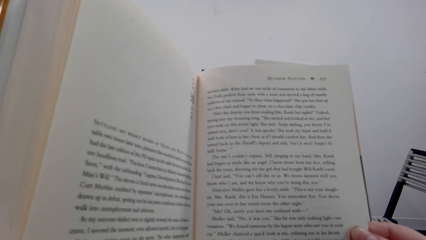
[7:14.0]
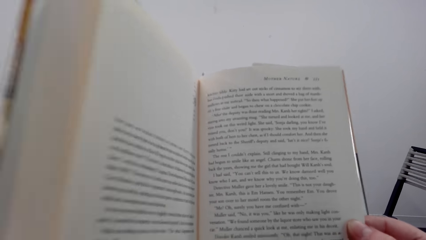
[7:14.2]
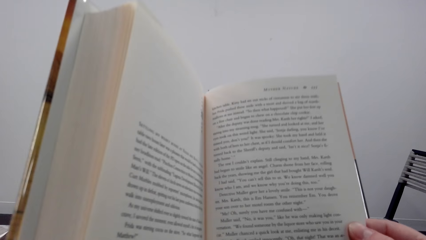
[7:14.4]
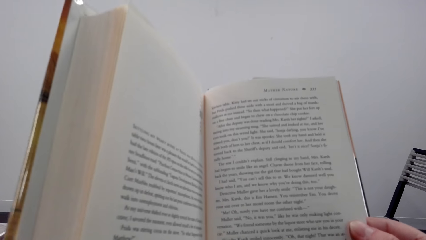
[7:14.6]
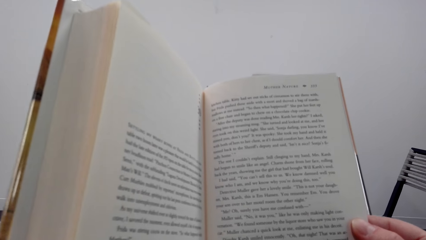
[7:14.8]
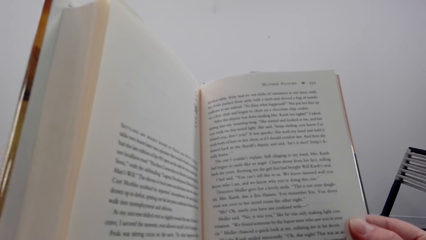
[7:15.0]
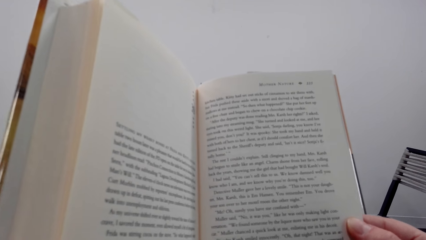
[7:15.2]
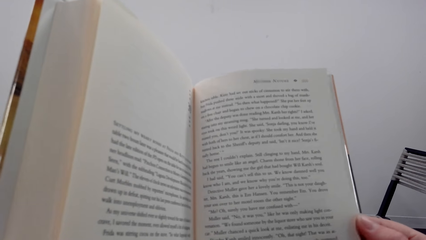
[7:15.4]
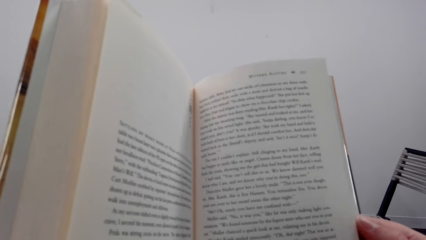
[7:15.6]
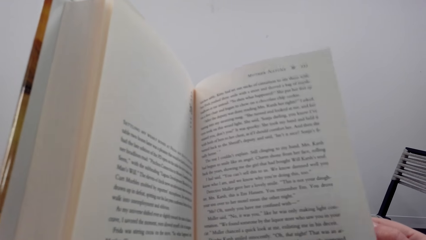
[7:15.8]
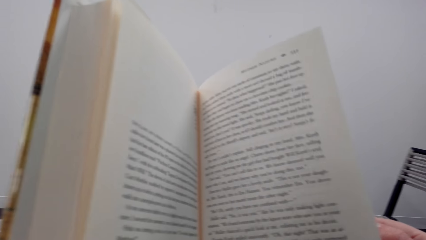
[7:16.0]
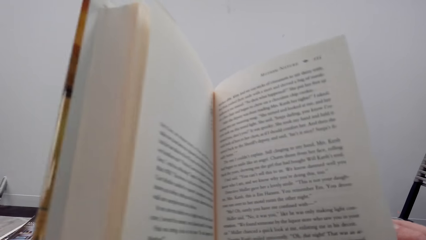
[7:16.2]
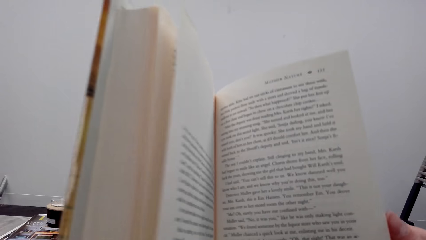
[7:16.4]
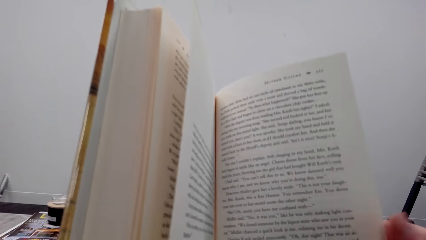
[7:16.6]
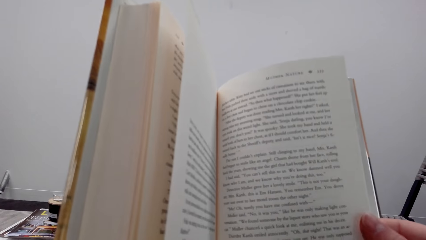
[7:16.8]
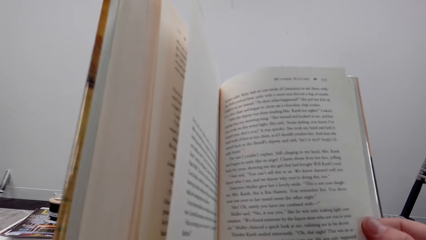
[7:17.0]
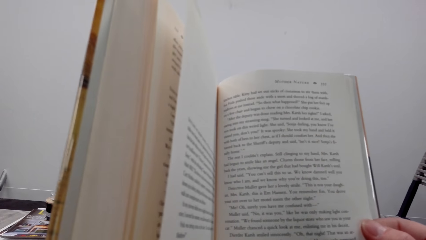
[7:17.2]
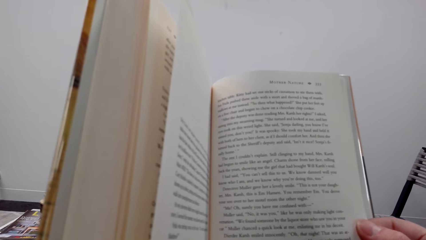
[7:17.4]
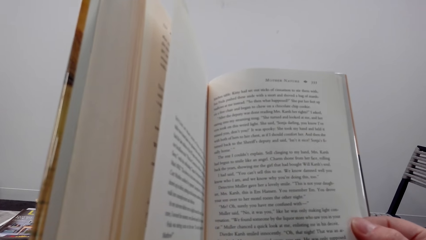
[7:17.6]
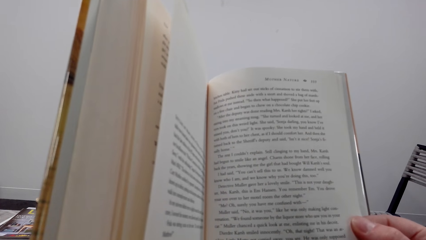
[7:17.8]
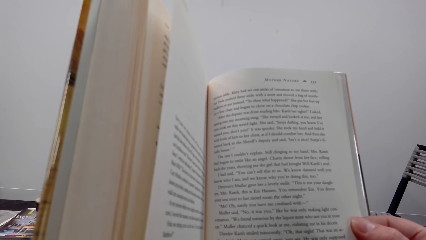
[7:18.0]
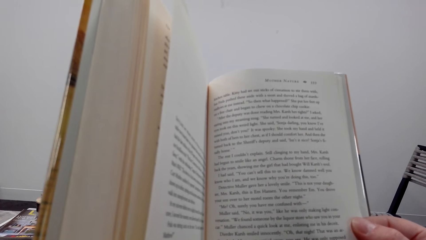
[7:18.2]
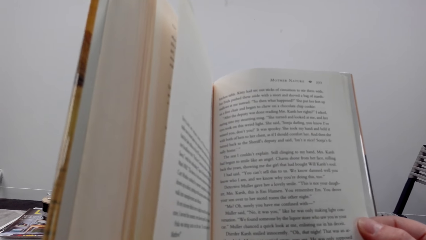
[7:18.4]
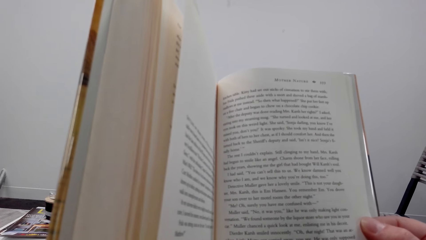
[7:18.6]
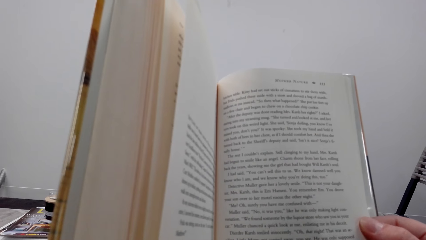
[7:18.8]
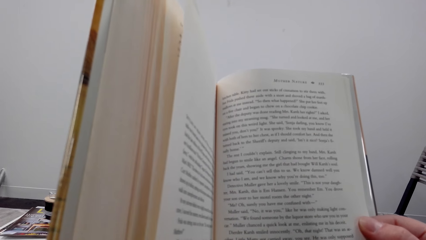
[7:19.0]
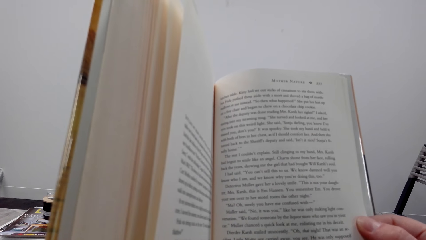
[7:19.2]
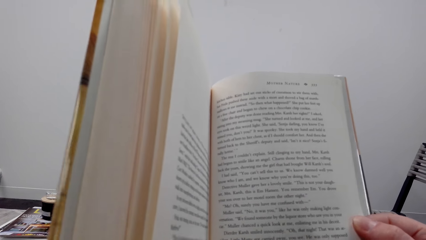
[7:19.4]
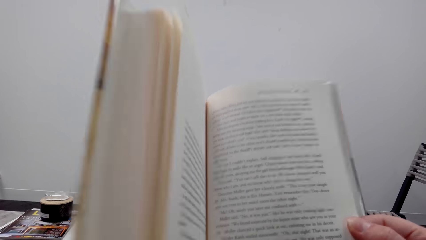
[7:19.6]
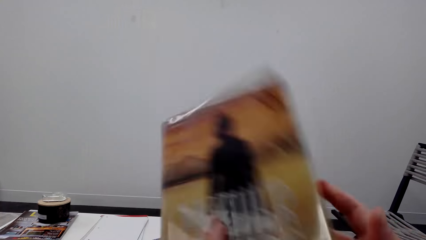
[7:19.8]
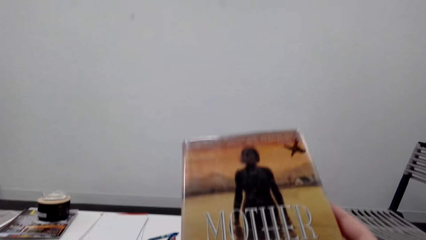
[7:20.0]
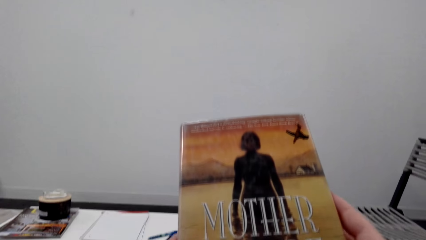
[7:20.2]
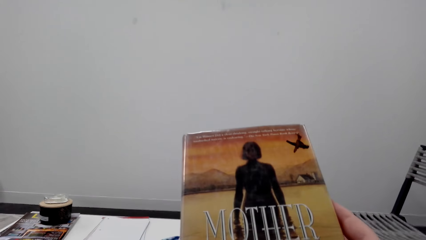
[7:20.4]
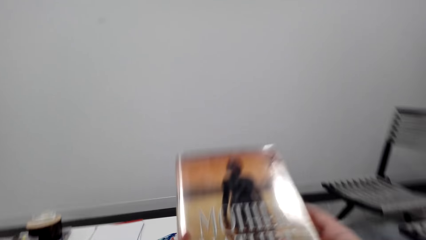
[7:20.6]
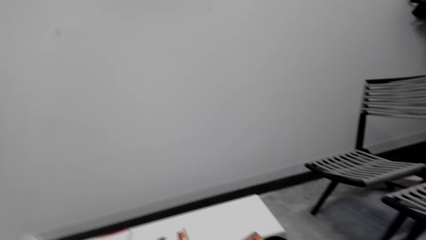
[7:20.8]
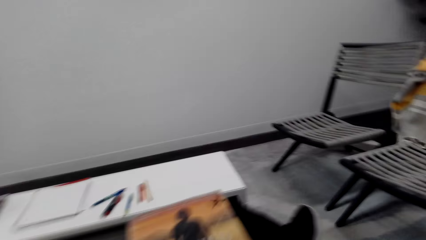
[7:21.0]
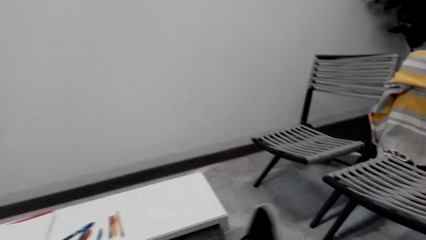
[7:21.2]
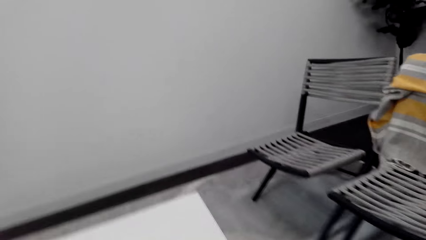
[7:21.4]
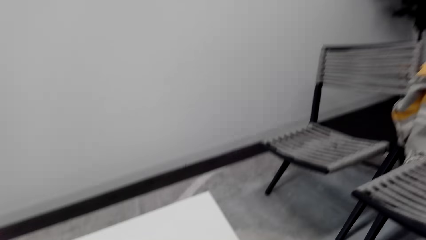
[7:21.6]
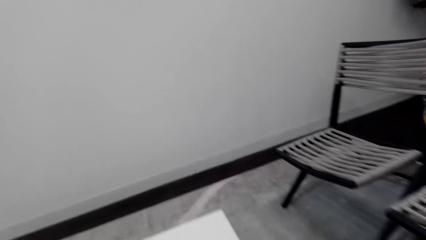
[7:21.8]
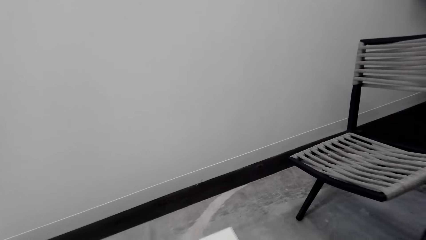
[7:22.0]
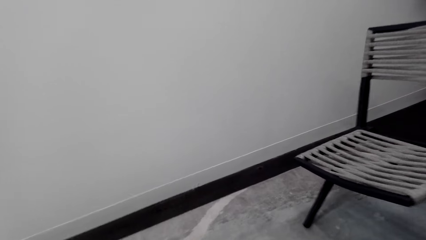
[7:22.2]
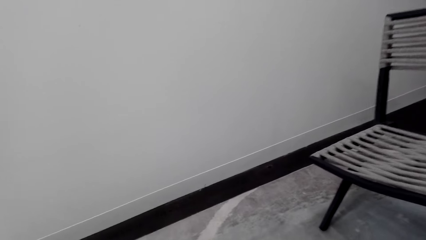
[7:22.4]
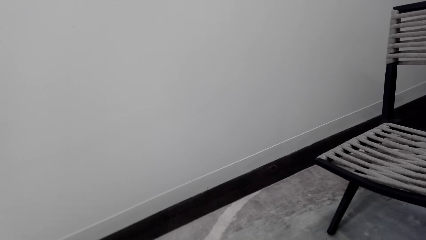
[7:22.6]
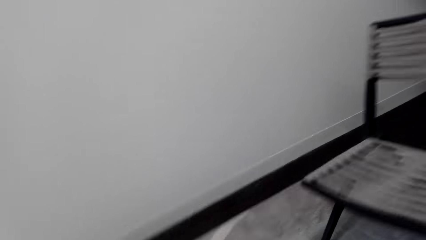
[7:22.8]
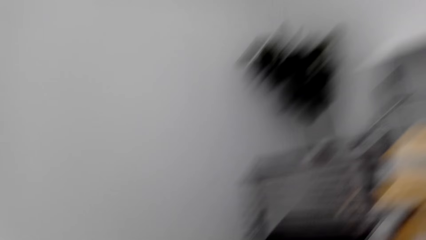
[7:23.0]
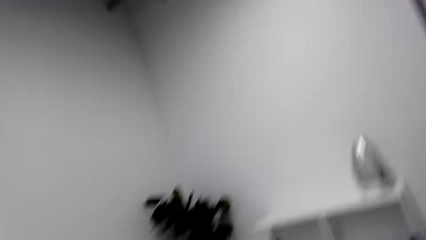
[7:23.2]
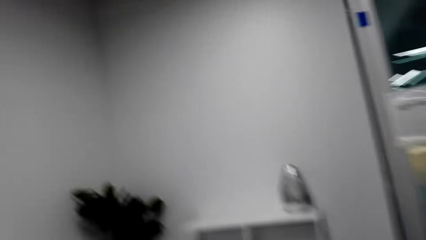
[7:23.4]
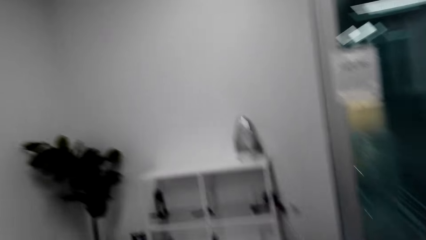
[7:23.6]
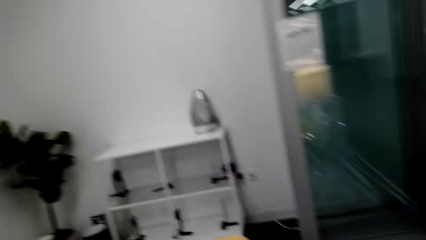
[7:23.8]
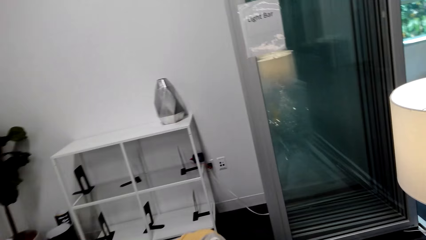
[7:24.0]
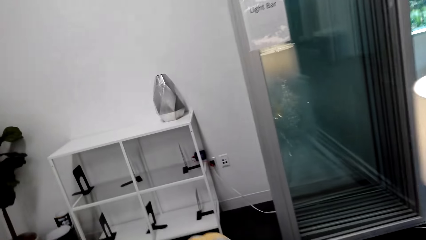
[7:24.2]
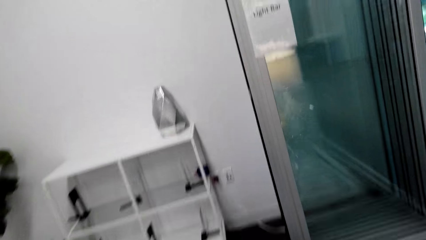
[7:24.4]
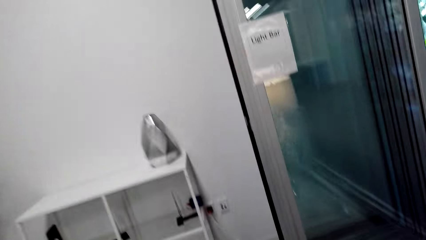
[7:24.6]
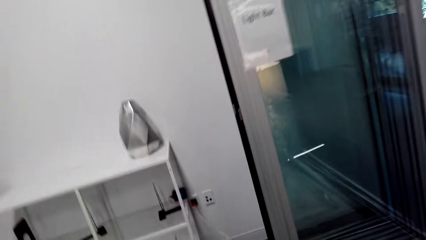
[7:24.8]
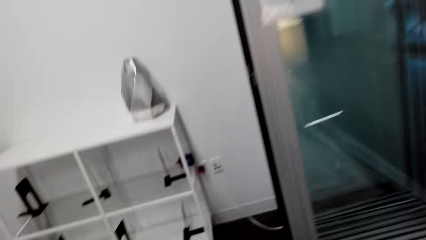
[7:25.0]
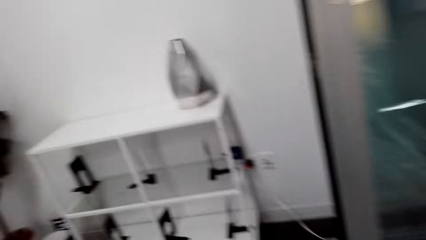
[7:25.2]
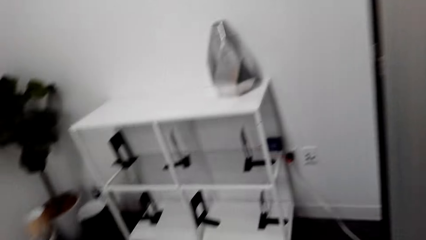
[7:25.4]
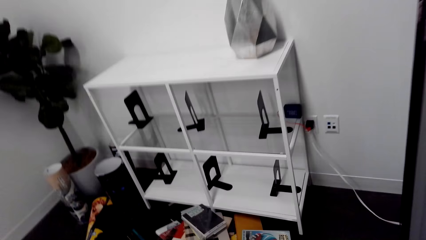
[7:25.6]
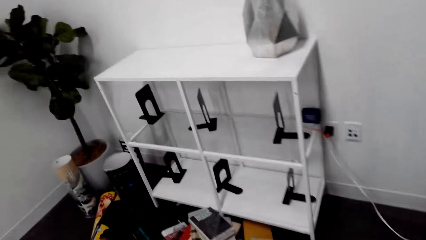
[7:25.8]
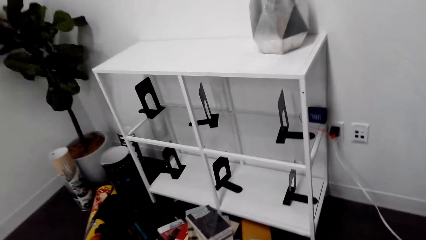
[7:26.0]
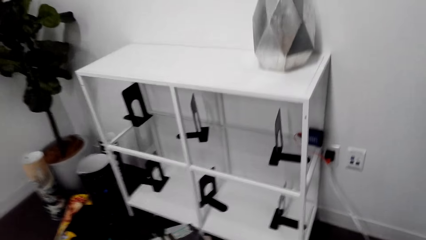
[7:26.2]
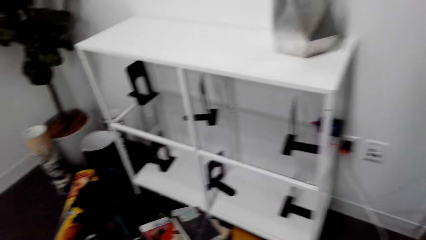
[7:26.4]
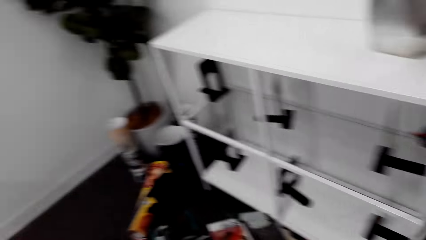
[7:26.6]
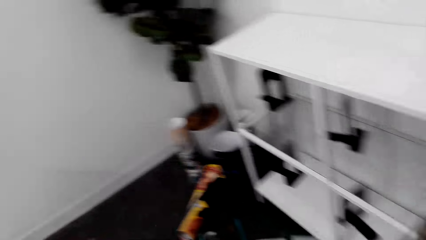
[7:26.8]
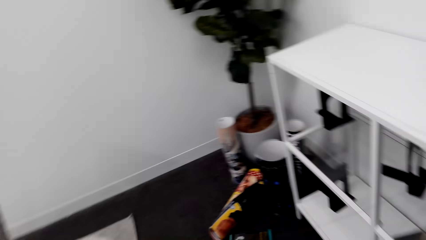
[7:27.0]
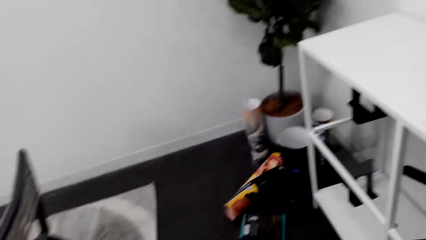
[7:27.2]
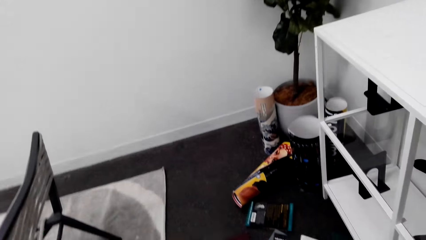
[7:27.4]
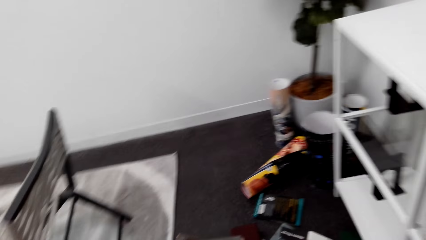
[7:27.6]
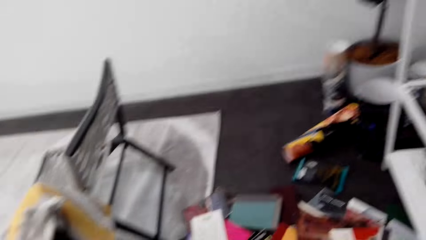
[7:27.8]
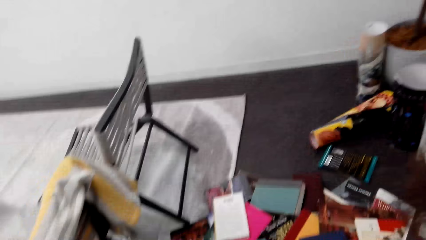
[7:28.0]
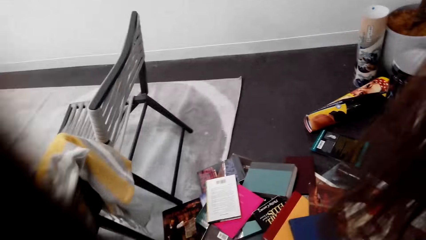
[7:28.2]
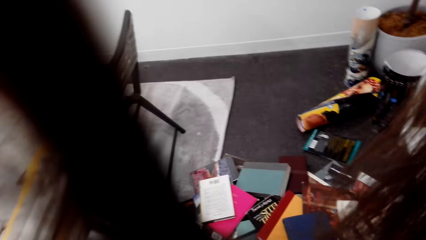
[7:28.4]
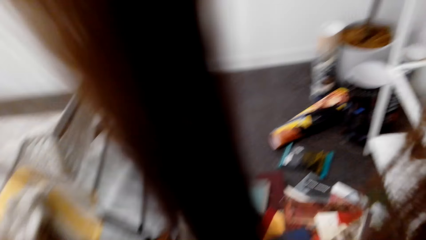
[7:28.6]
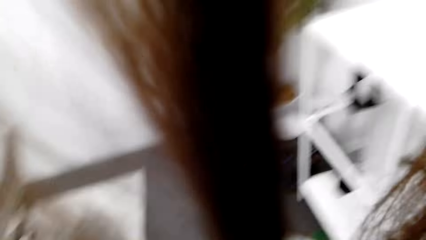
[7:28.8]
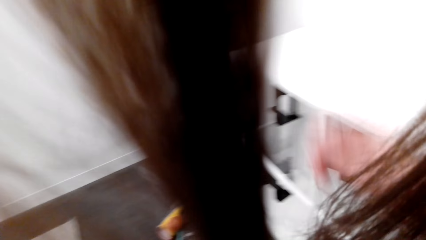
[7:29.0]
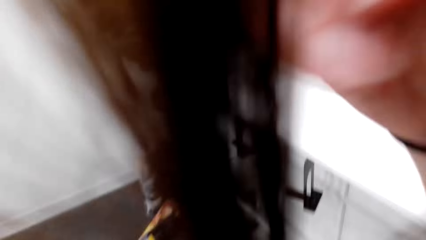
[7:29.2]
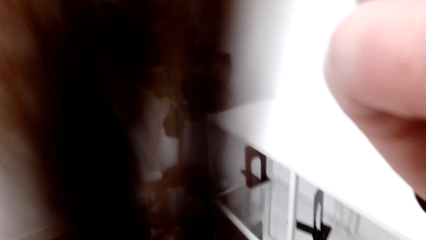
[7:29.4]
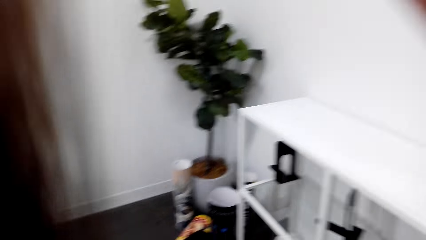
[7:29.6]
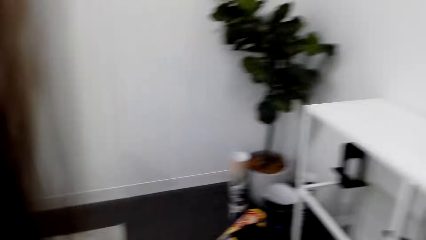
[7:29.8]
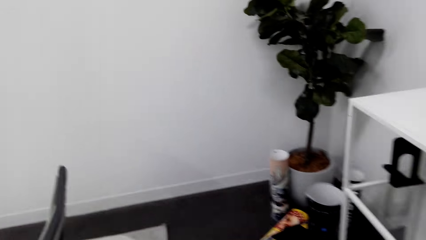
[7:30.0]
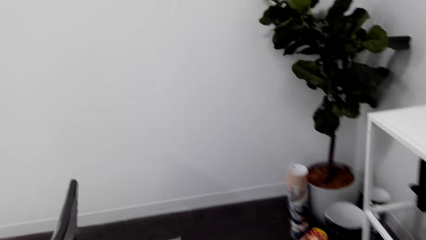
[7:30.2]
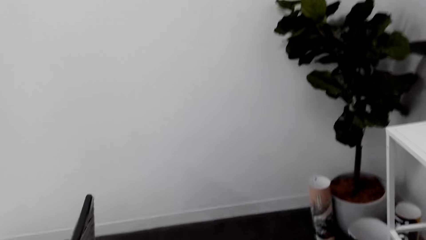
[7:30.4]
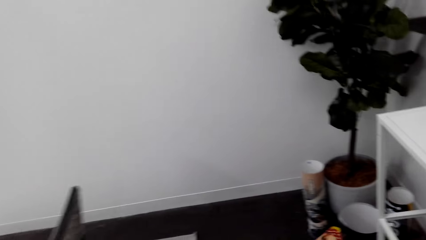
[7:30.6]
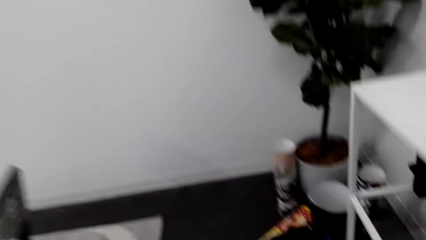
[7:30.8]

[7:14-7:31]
The camera wearer interacts with a man. She turns to another page. She reads a book. She closes the book. She looks around a room. She walks around the room. She looks around the room. She lifts her hand.
